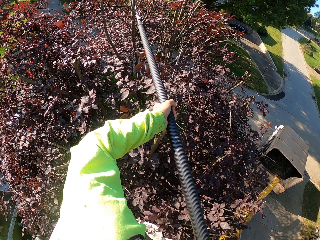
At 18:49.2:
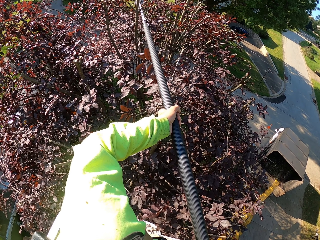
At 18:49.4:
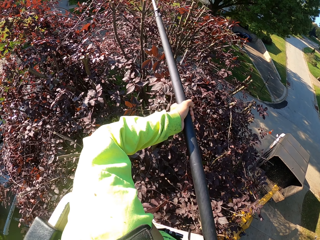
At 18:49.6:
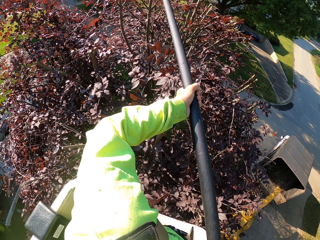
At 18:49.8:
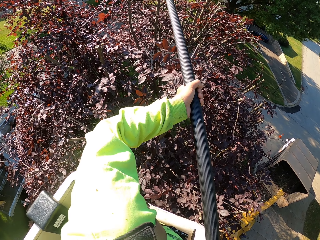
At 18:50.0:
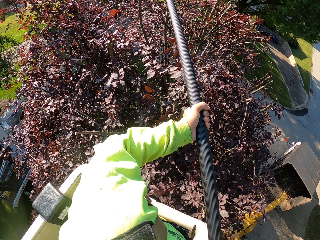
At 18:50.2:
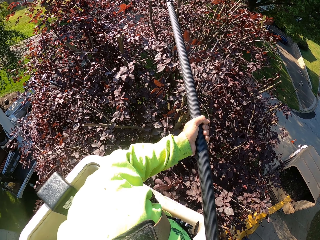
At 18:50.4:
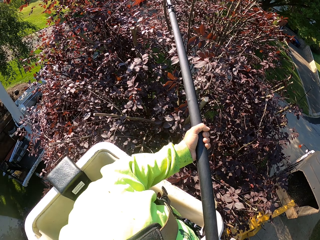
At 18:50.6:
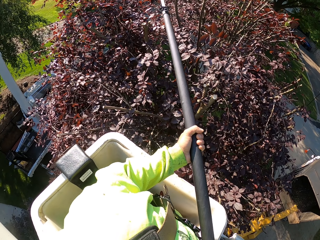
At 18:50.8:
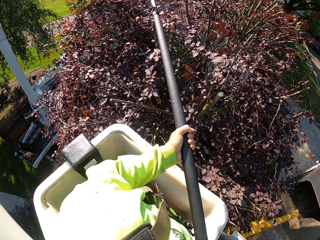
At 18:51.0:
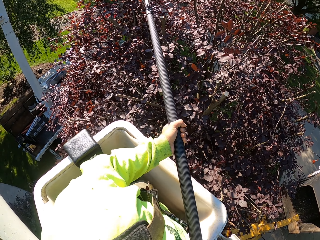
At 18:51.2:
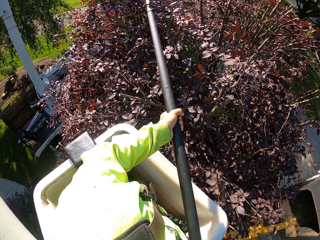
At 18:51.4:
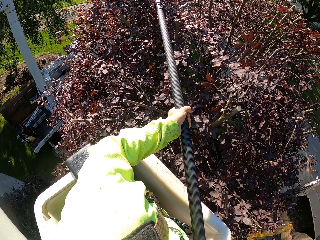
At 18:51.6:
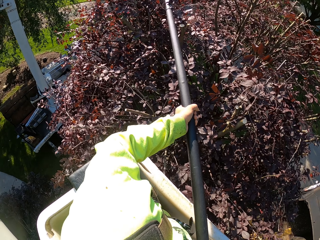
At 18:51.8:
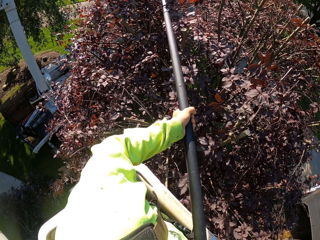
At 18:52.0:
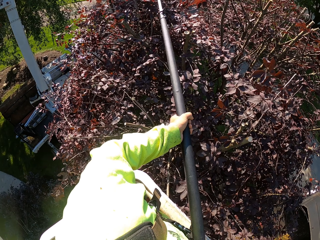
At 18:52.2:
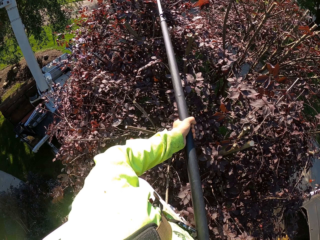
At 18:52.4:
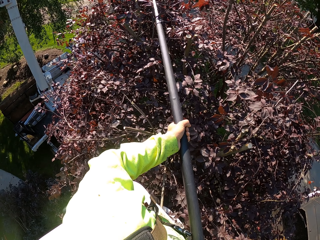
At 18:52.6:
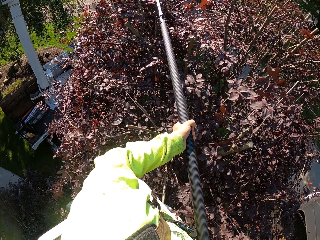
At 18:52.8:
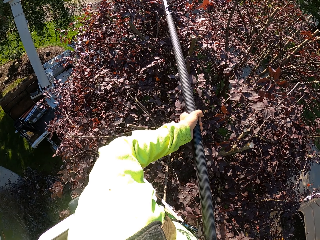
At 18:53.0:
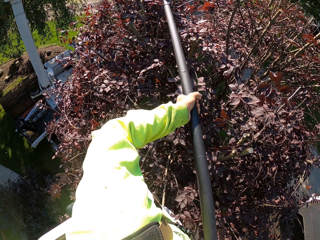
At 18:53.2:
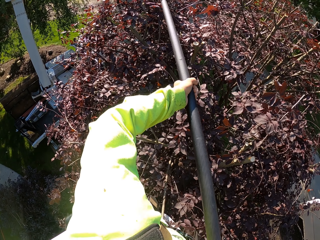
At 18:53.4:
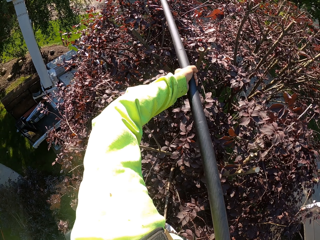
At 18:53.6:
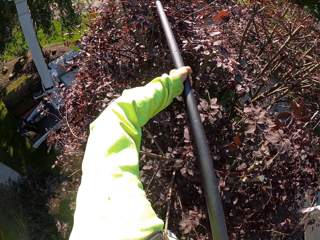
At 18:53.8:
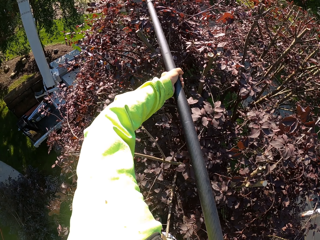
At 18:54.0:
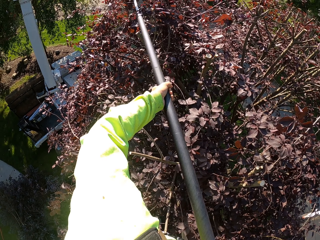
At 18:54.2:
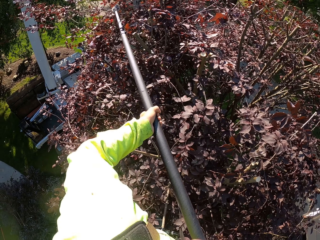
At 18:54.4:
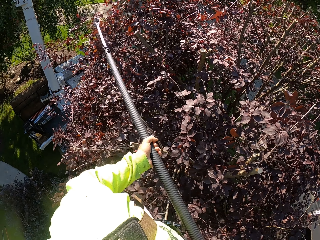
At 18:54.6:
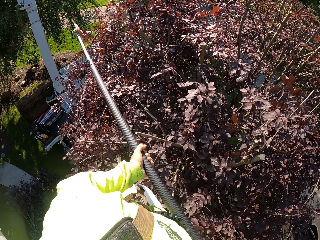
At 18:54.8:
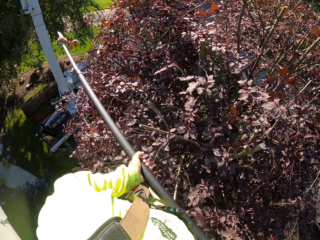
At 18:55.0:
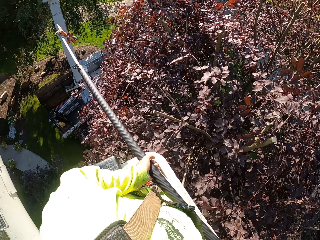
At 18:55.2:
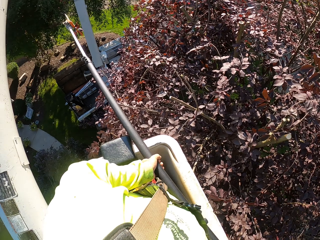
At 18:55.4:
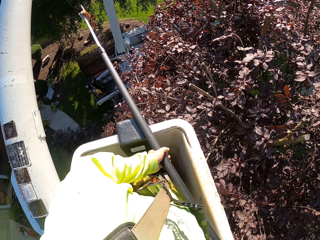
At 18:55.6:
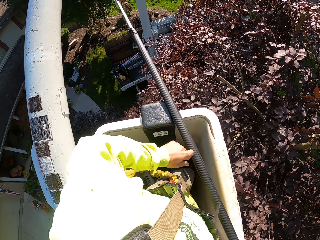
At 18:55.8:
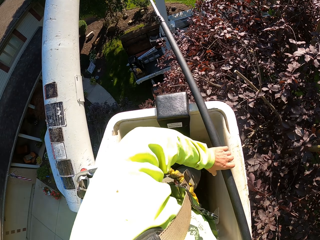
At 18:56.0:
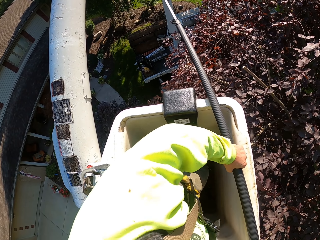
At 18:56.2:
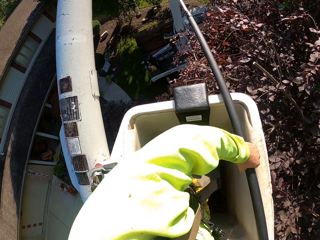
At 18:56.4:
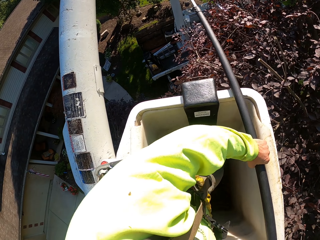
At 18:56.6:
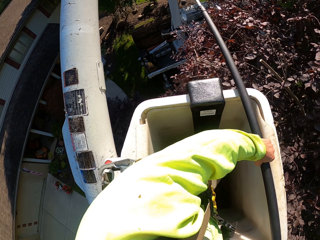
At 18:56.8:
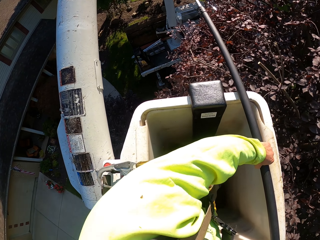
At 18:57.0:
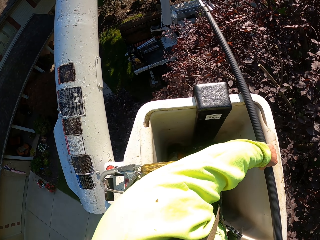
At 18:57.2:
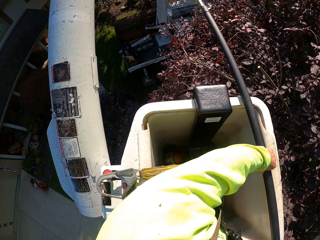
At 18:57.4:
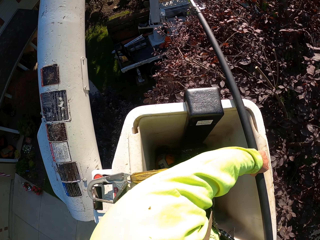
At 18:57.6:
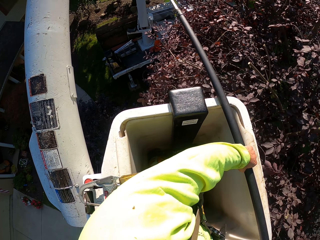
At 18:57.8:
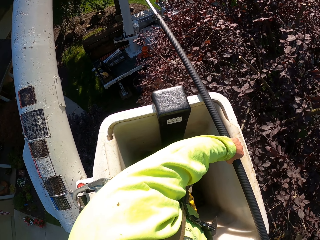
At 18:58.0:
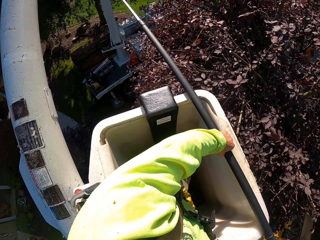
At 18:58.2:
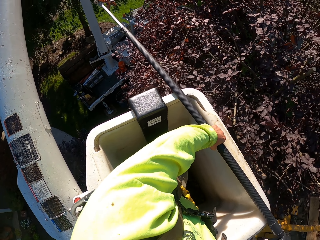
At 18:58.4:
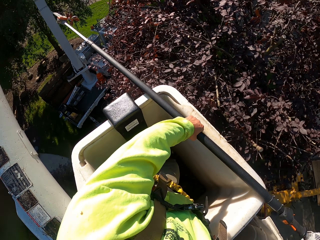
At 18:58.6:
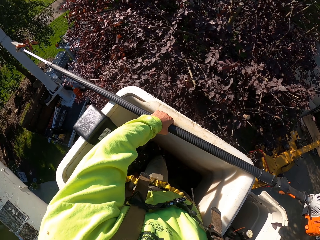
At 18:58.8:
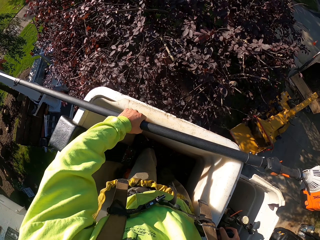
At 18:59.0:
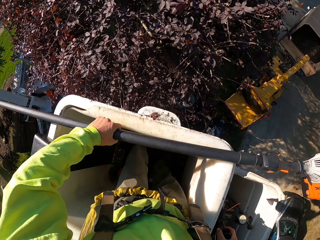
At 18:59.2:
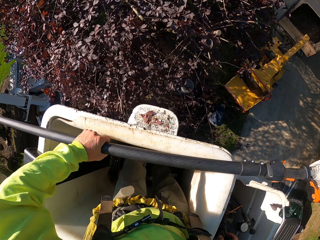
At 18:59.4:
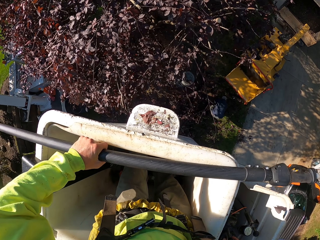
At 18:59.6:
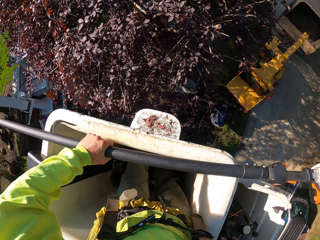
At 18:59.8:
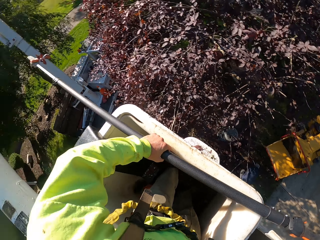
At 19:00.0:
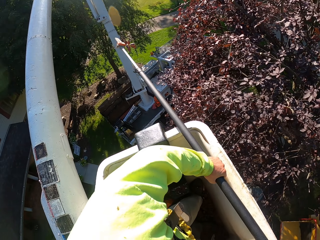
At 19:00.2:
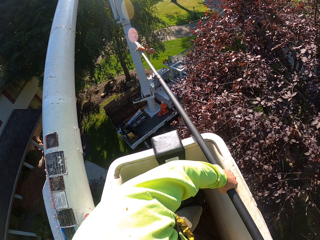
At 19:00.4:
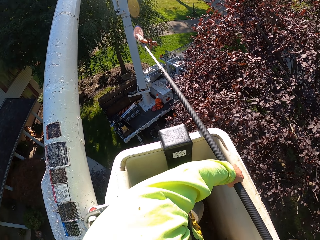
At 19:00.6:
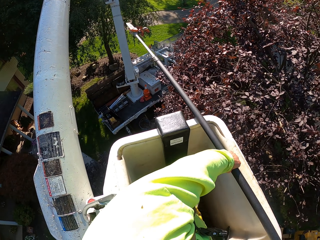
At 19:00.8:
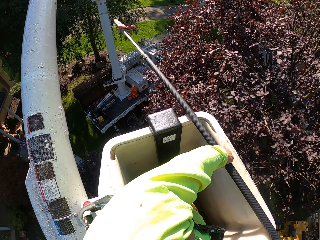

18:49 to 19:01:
The camera wearer trims the tree with a trimmer. He trims the tree with the trimmer again. He operates the boom lift lever in his right hand.

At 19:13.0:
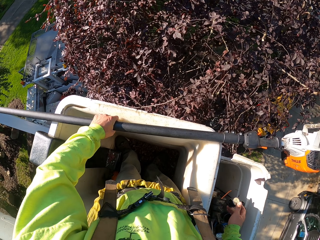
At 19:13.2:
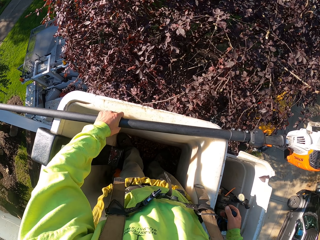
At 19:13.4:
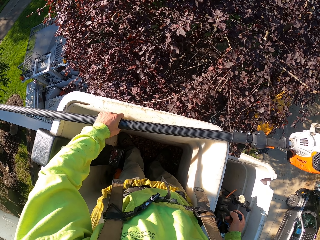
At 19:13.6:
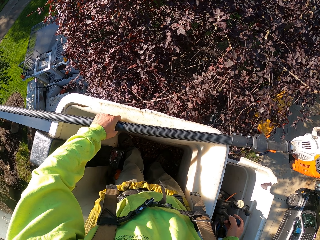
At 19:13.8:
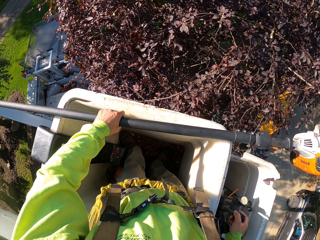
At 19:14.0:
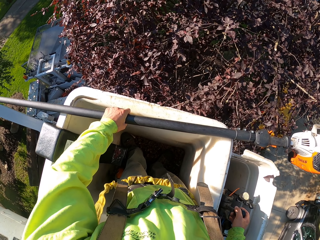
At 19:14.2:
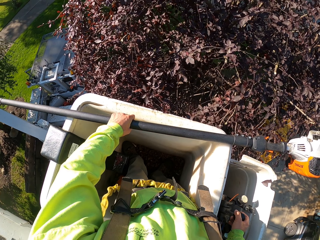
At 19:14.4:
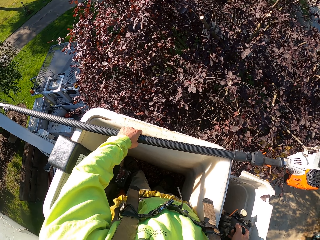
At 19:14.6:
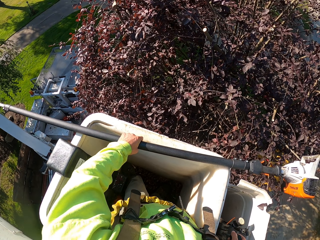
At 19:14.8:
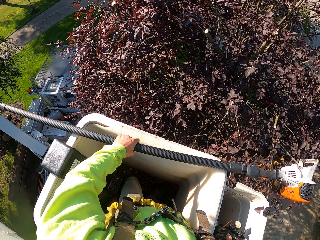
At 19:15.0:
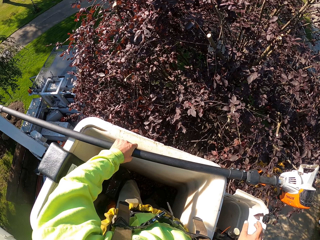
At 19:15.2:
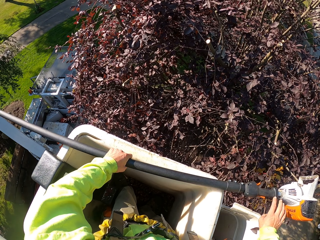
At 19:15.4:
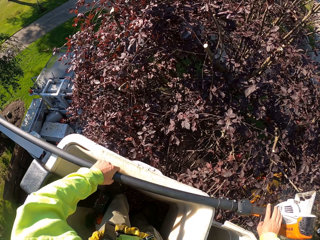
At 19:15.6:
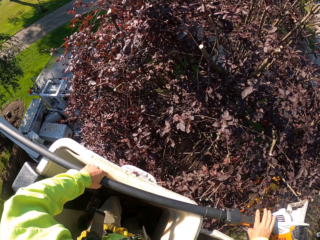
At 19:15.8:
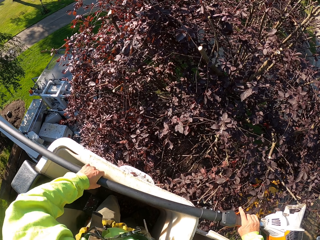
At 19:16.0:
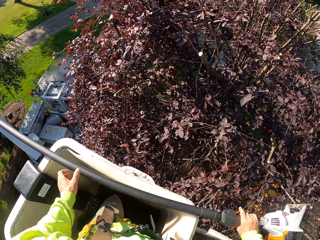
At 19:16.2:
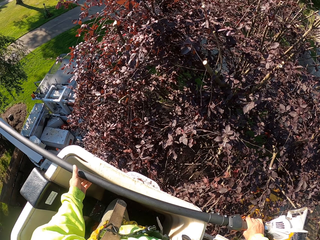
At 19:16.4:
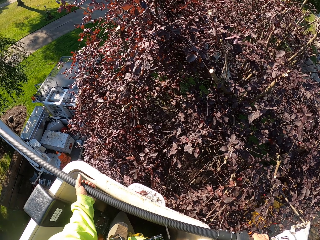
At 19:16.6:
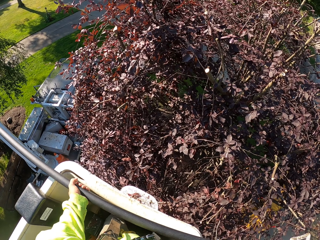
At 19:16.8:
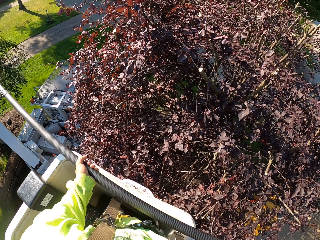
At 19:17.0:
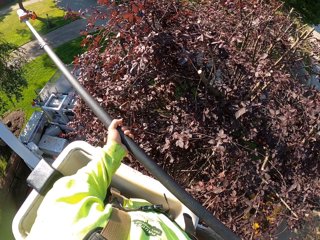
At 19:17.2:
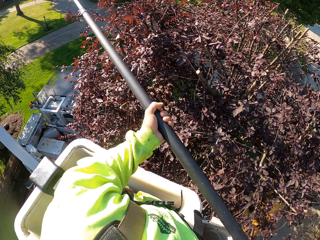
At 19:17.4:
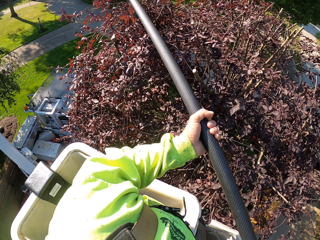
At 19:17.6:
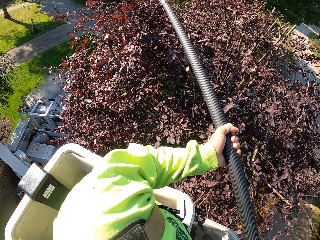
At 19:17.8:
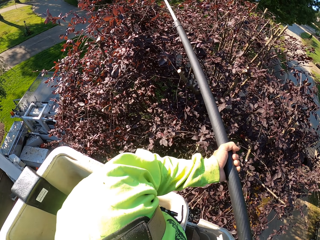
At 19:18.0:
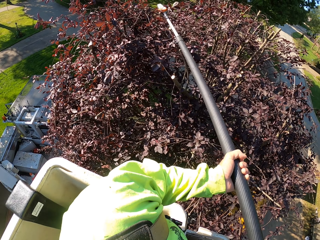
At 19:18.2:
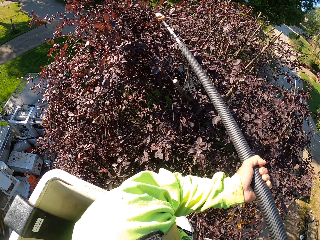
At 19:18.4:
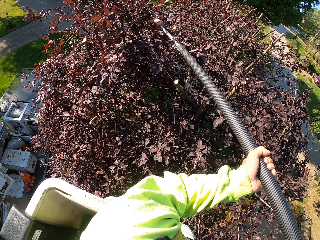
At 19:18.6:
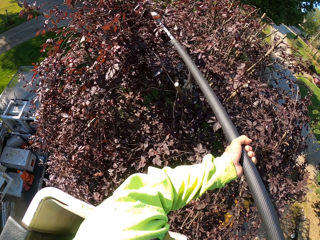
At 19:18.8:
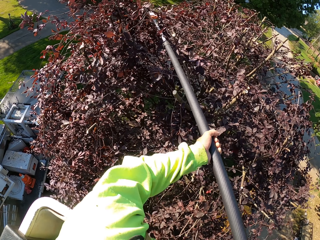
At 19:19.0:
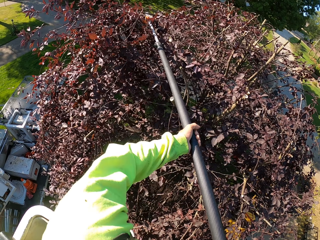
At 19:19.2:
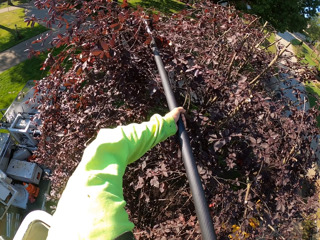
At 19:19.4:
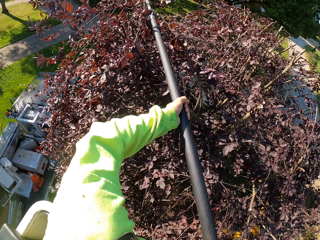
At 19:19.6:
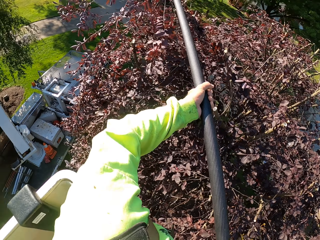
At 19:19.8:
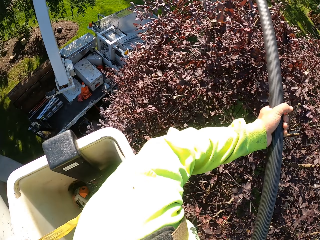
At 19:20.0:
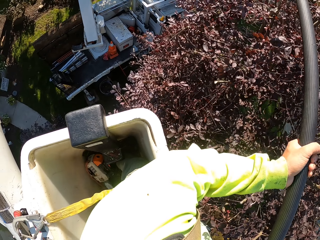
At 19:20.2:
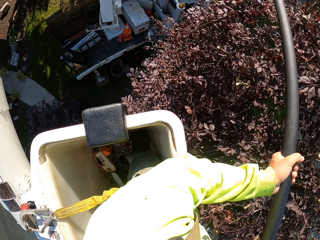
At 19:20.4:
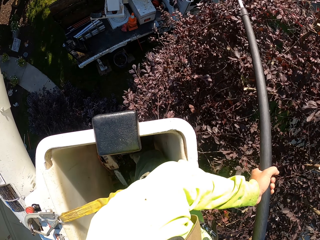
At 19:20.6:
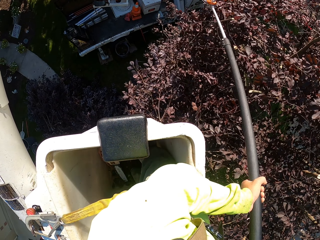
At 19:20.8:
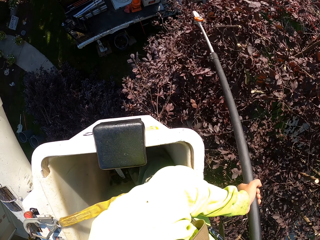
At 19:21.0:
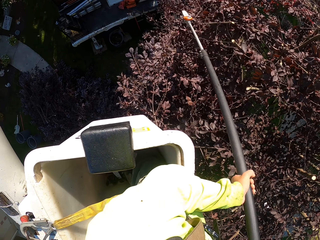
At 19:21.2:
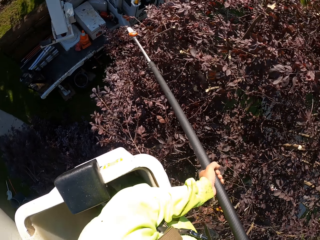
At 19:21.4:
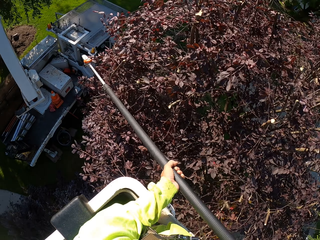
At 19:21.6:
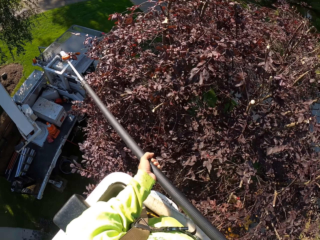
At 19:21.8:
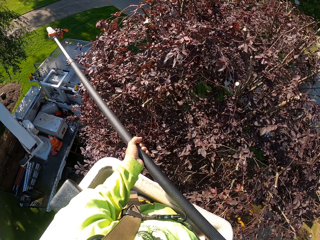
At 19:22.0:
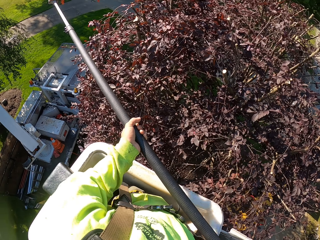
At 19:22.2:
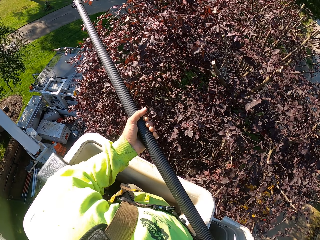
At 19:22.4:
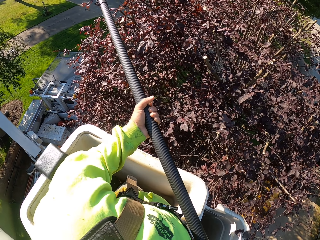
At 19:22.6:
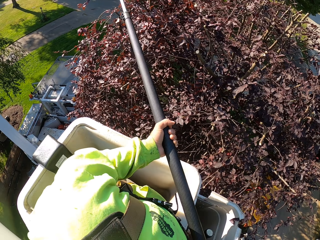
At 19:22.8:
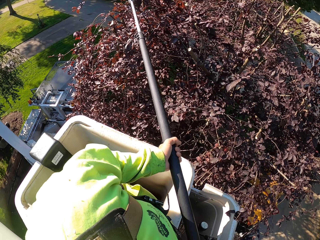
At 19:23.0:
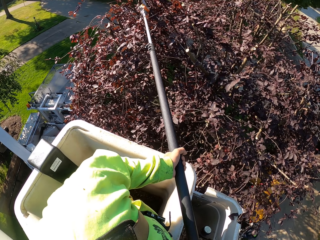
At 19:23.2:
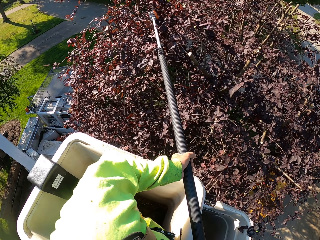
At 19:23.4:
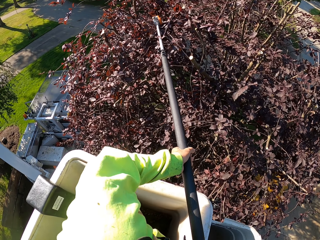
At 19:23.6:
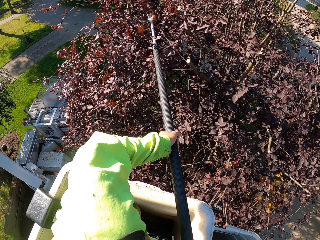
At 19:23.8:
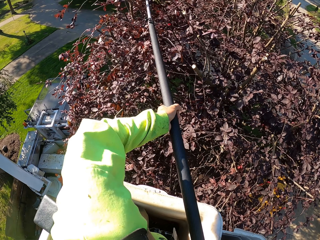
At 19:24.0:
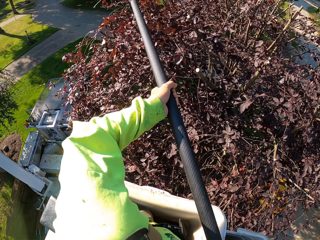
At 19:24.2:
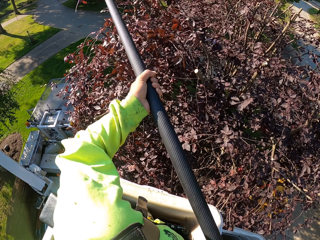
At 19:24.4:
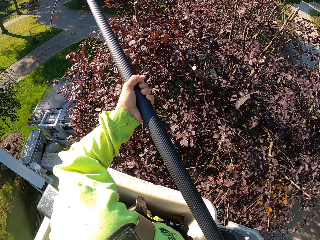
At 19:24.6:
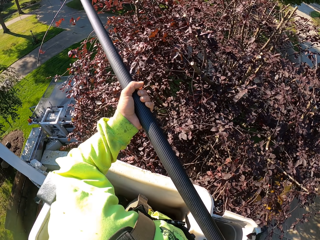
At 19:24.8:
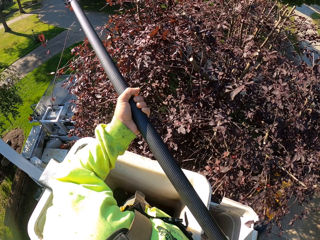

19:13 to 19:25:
The camera wearer holds the string trimmer with both hands. They pick up the trimmer. They toss branches from the tree to the ground with the string trimmer in both hands. They trim the tree with the trimmer.
